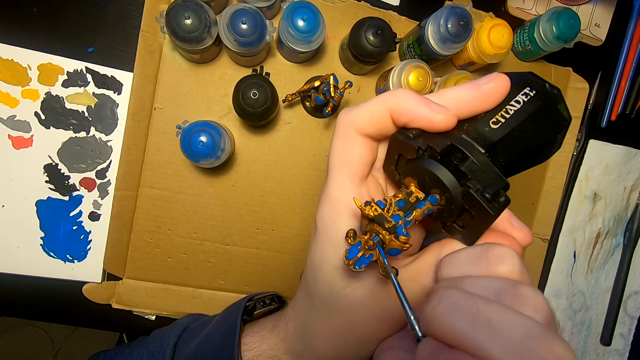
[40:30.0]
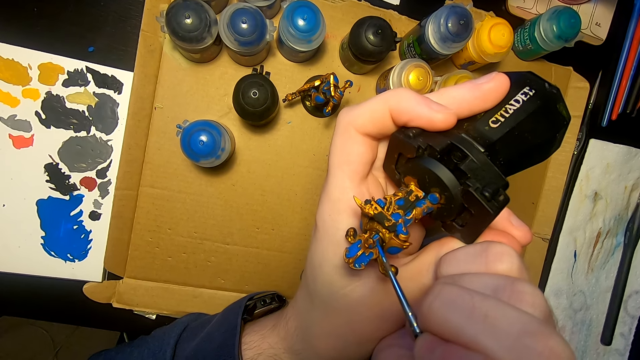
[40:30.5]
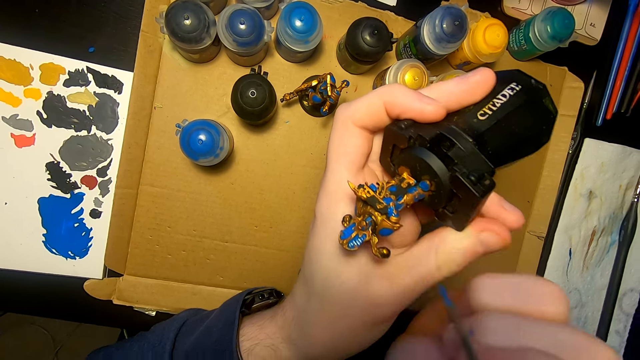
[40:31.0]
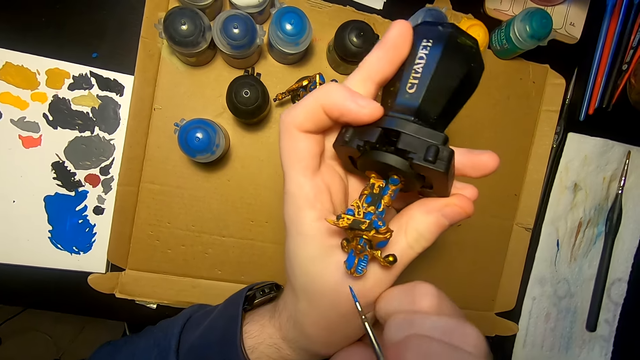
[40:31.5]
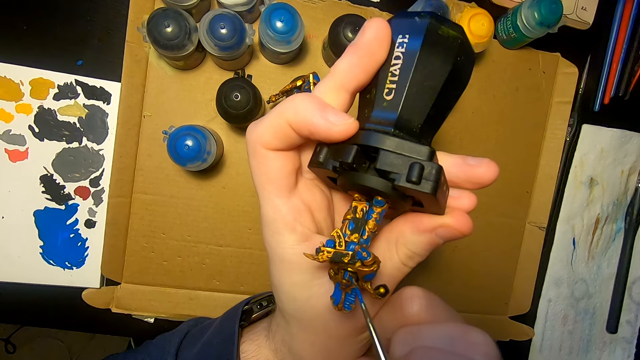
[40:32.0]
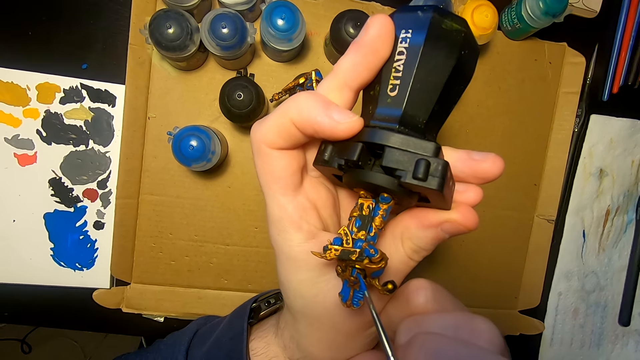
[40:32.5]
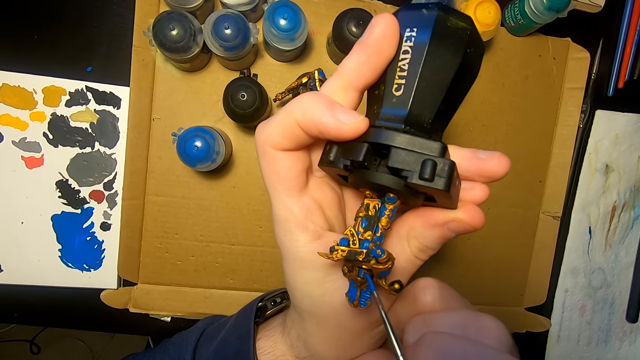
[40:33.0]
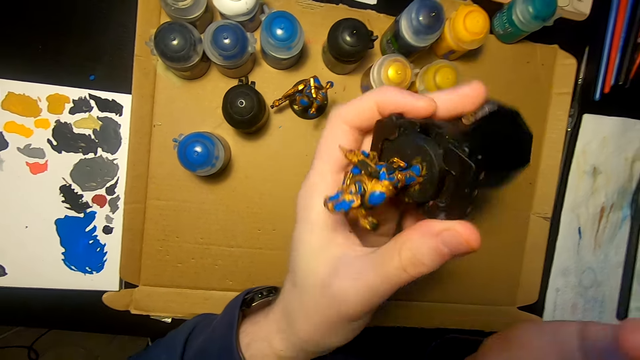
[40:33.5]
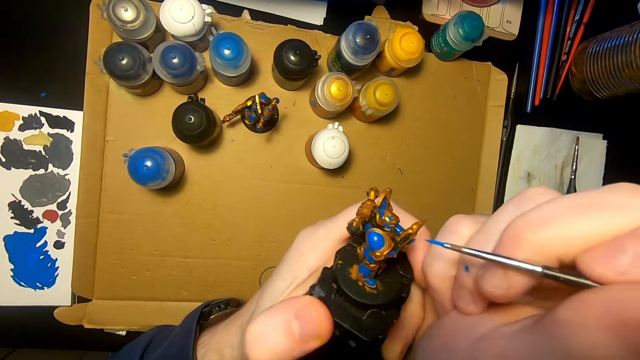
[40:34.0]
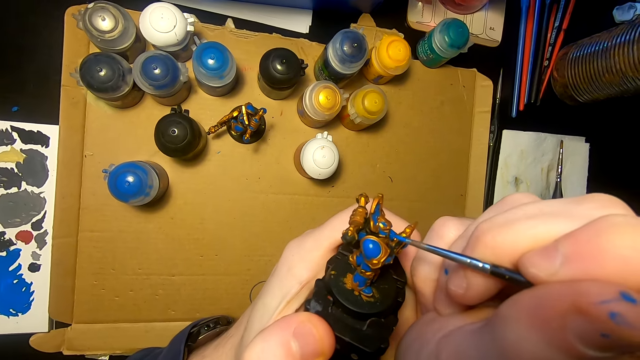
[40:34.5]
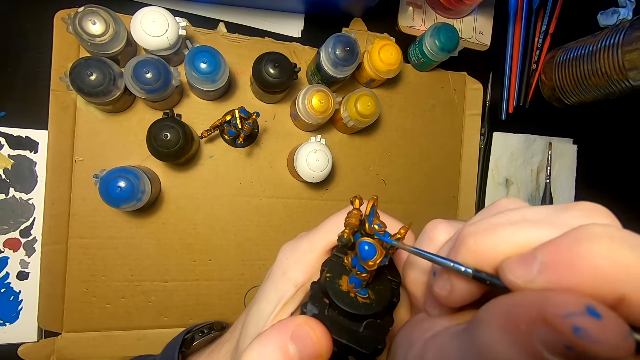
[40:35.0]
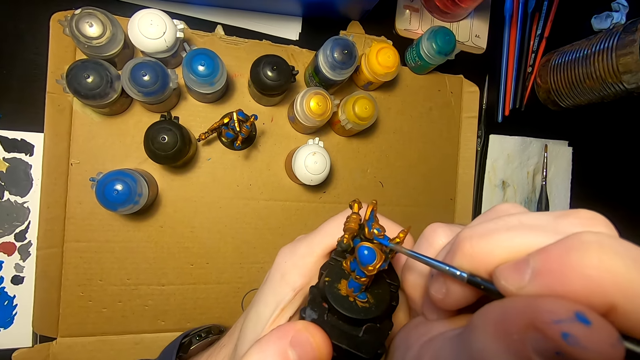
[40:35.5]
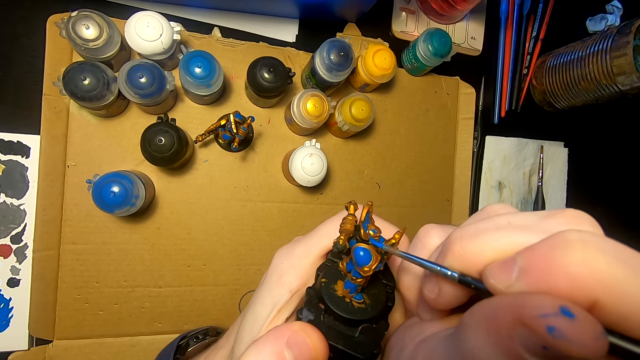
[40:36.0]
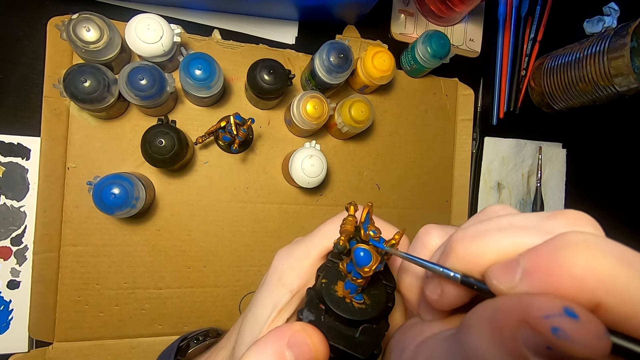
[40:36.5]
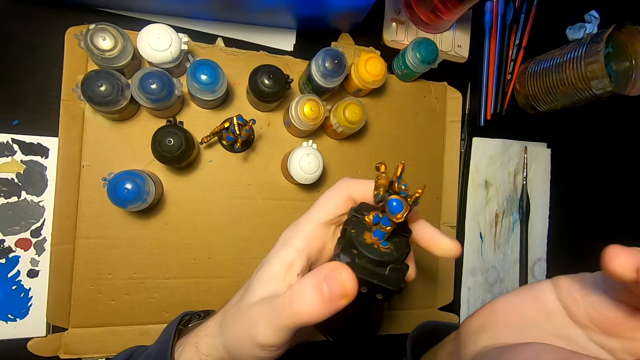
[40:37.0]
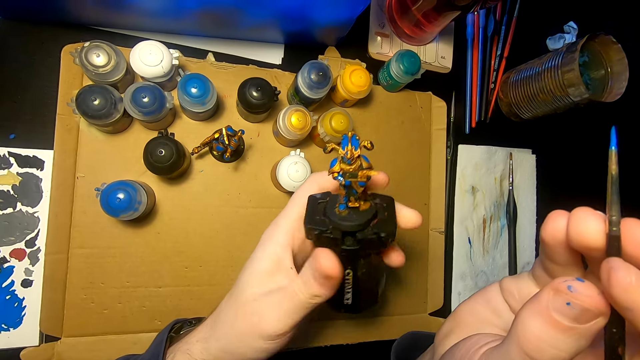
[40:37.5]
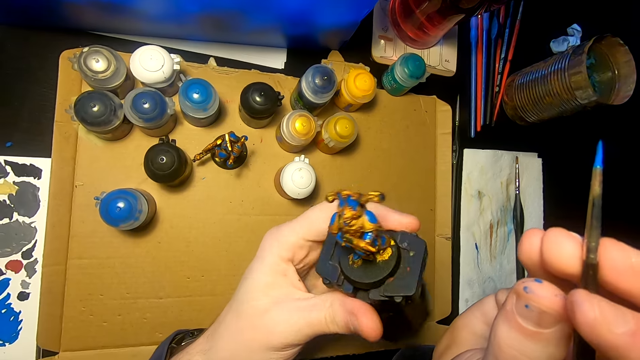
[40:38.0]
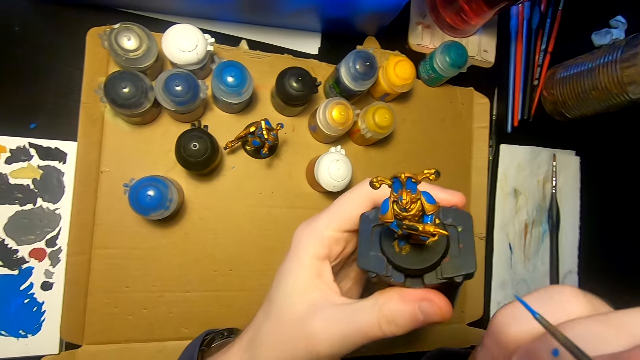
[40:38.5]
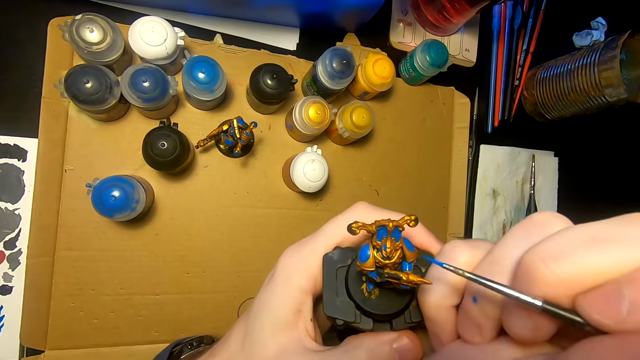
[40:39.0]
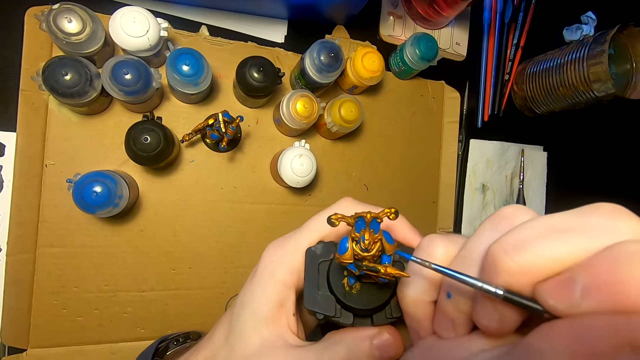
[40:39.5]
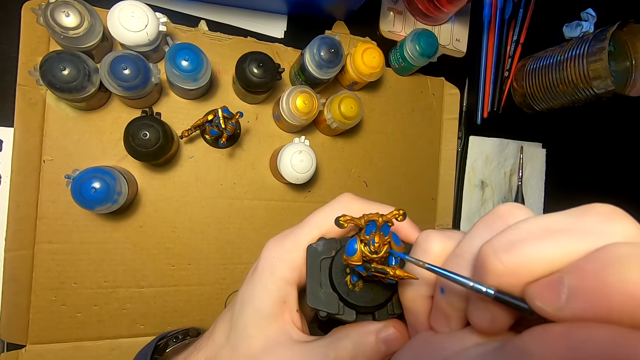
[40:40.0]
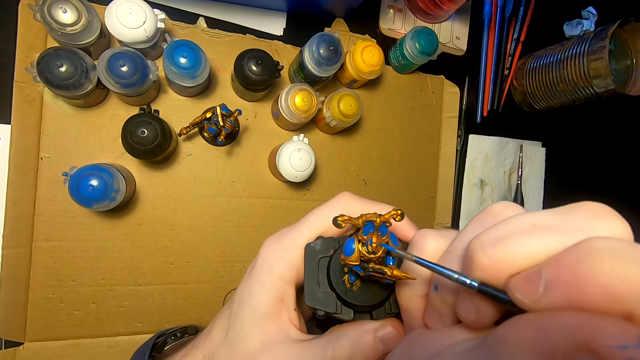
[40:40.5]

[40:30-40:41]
The camera wearer moves the sculpture. They paint the sculpture with a pen brush. They move both hands. They paint the sculpture with the pen brush. They move both hands. They turn the sculpture. They look at the sculpture. They paint the sculpture with the pen brush.

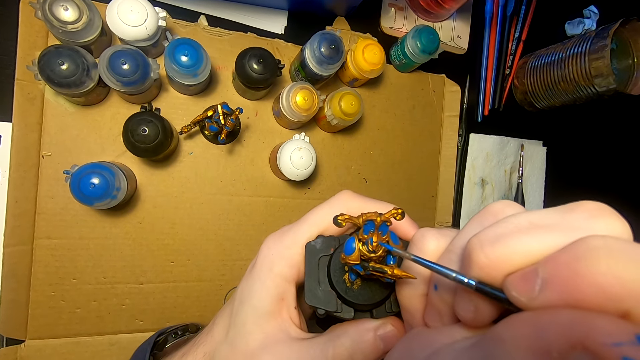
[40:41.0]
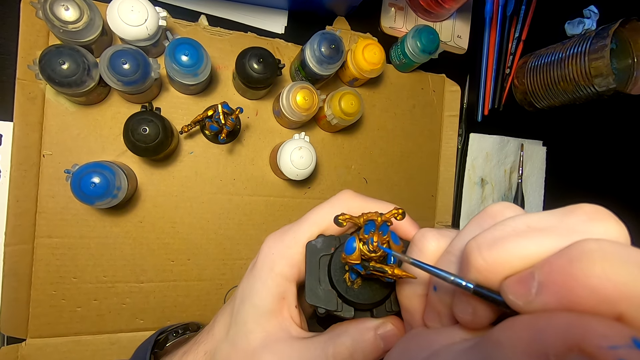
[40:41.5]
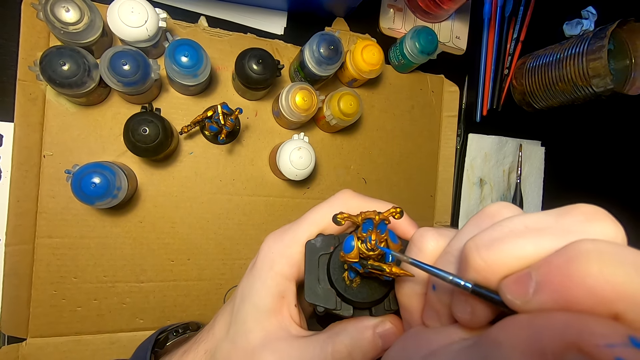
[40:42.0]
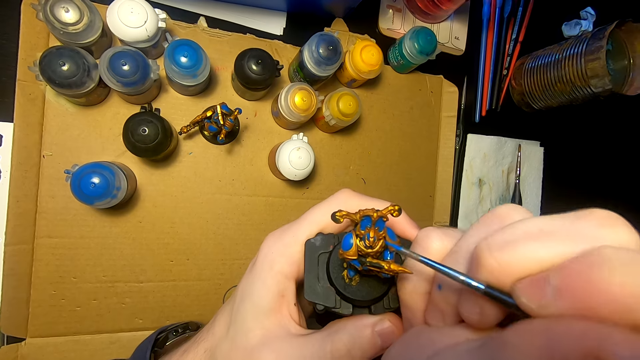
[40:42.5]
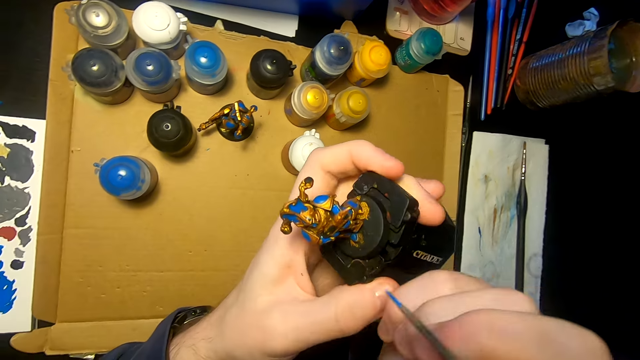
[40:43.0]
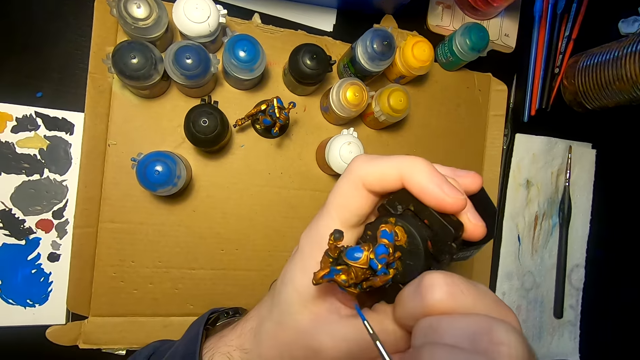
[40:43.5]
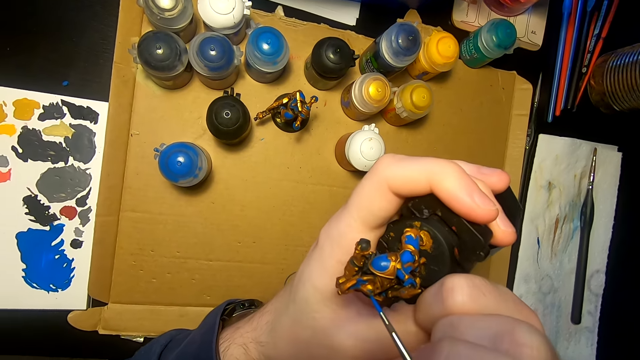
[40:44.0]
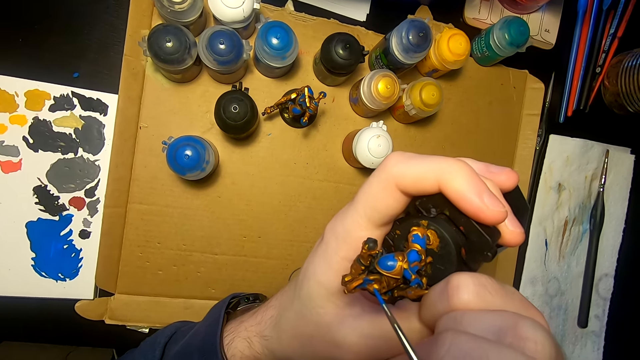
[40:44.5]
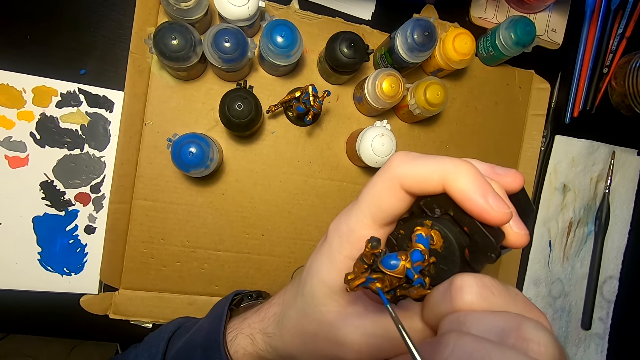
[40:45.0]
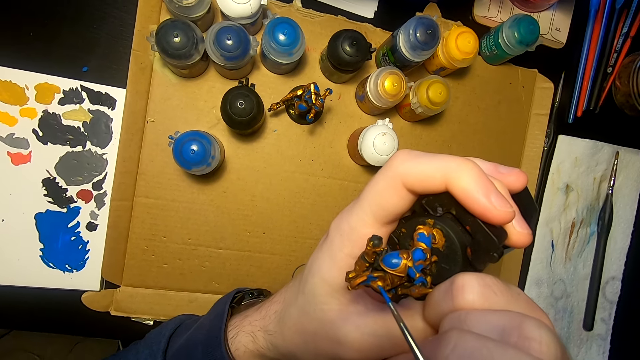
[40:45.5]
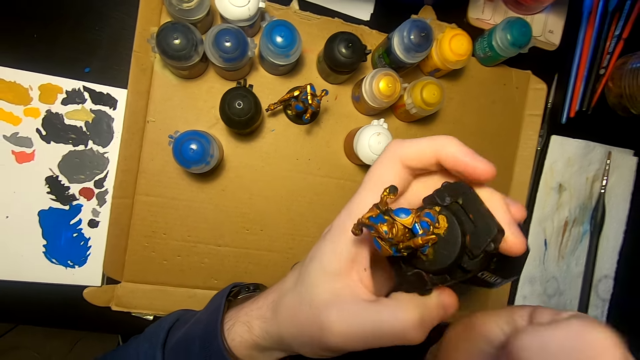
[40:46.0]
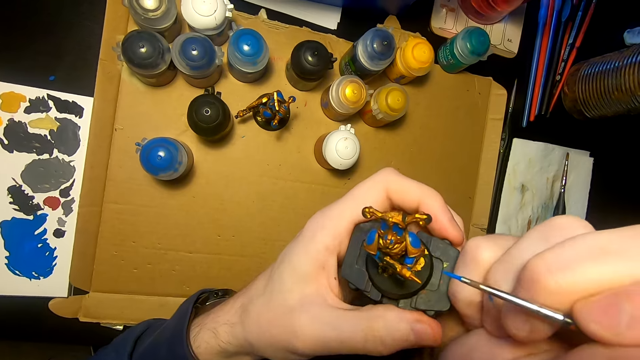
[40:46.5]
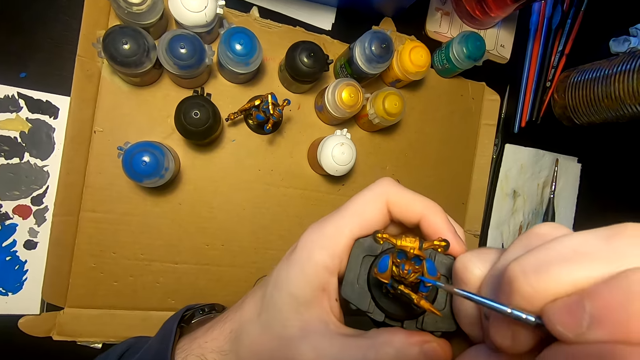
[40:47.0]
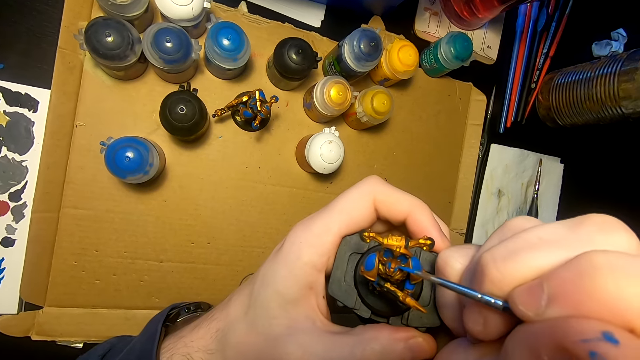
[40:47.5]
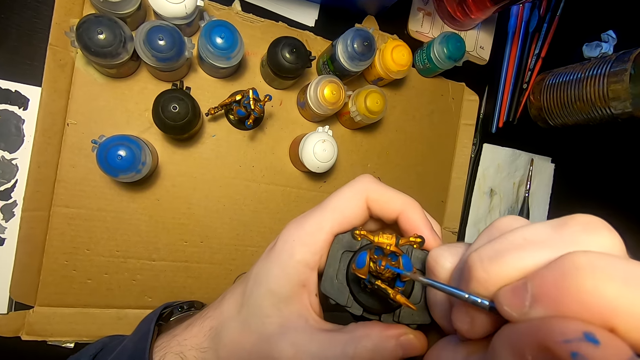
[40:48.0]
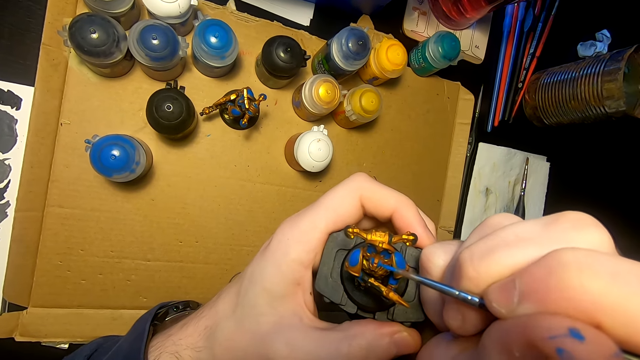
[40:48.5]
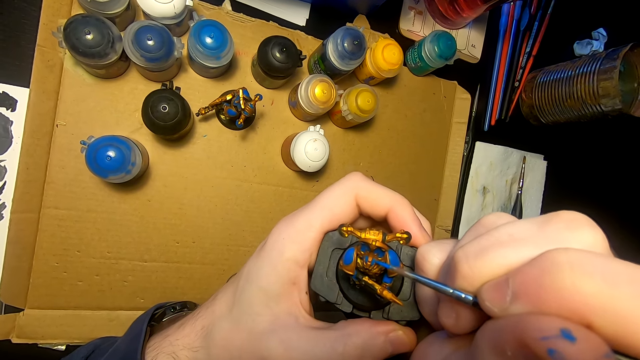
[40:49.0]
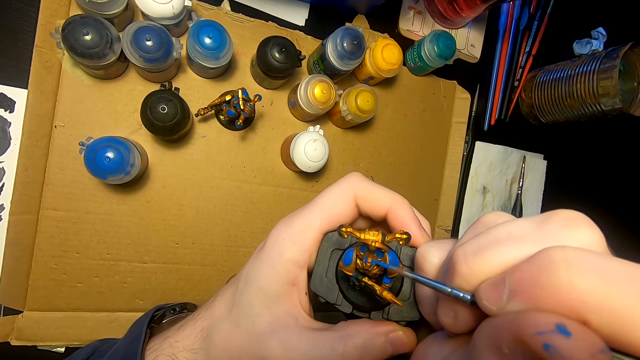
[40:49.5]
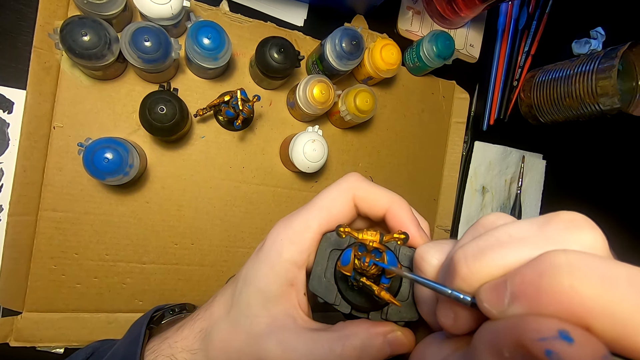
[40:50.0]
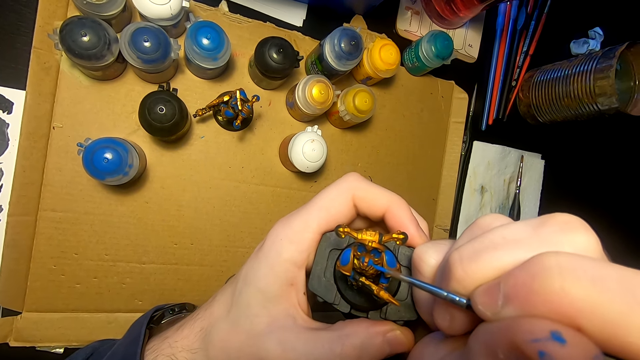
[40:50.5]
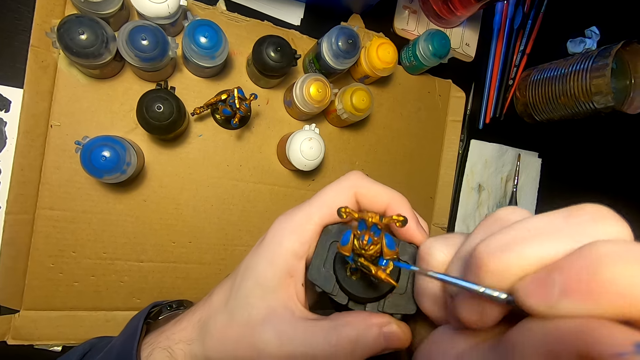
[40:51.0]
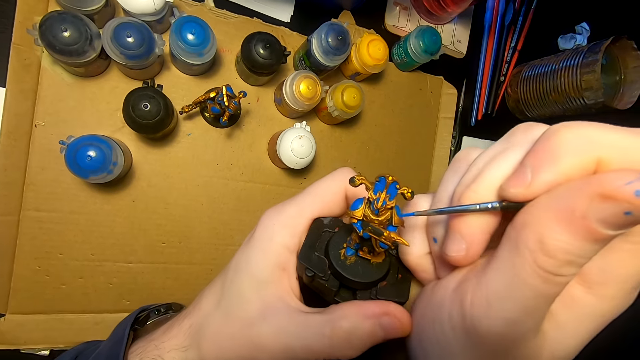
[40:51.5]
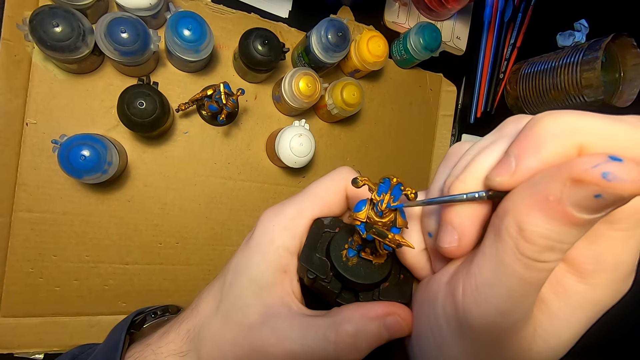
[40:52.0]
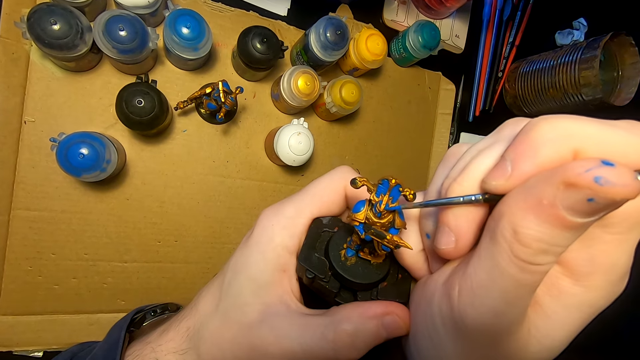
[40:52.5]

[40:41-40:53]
The camera wearer turns a sculpture. They paint the sculpture with a pen brush. They turn the sculpture. They paint the sculpture with the pen brush.
